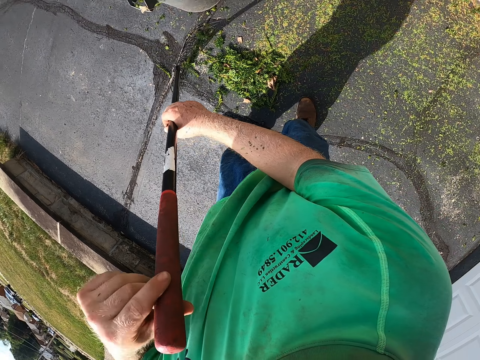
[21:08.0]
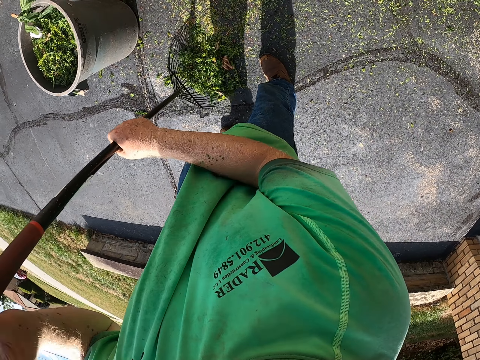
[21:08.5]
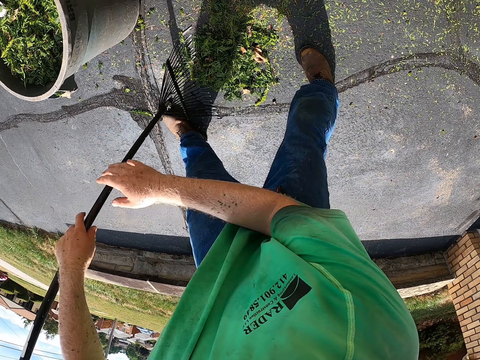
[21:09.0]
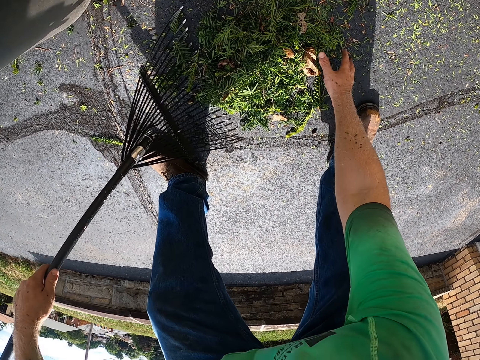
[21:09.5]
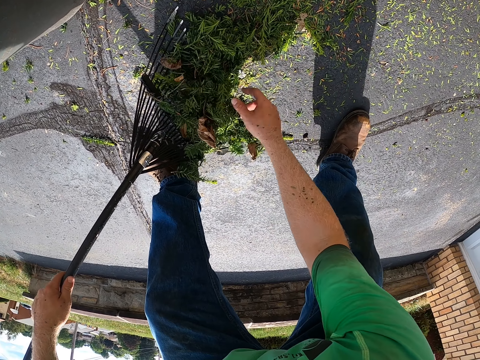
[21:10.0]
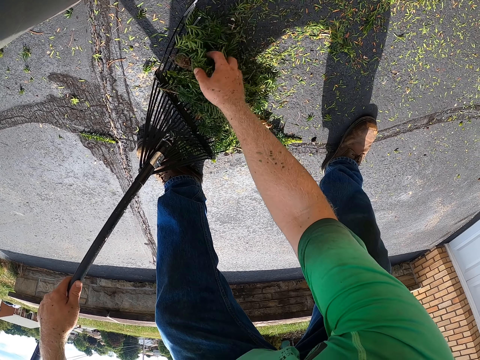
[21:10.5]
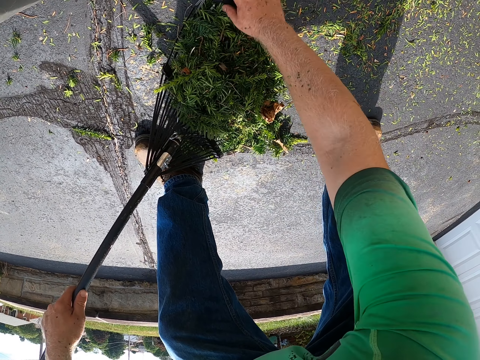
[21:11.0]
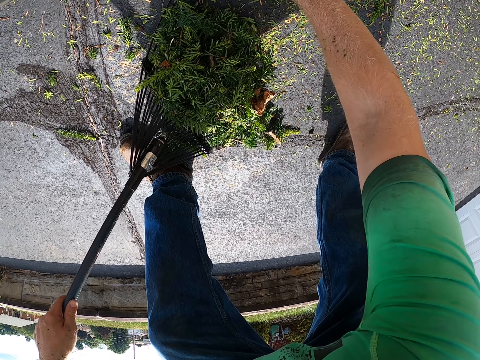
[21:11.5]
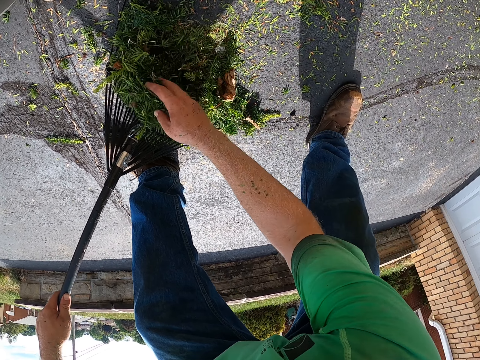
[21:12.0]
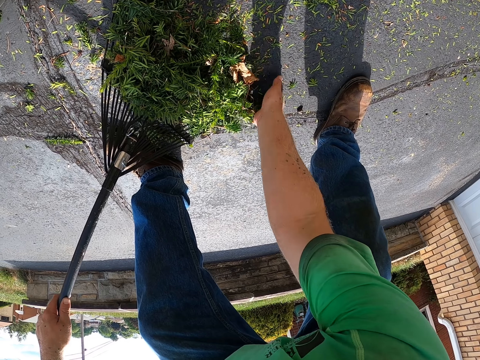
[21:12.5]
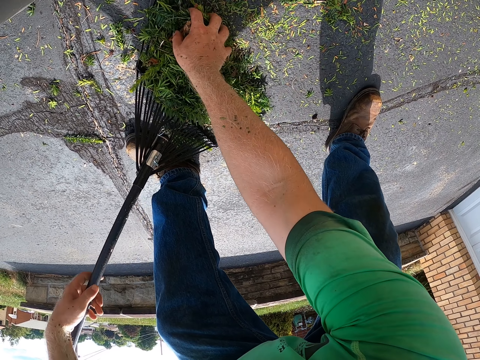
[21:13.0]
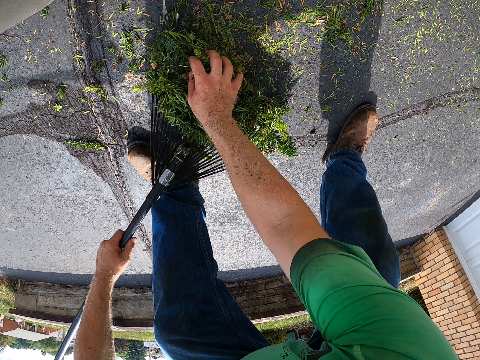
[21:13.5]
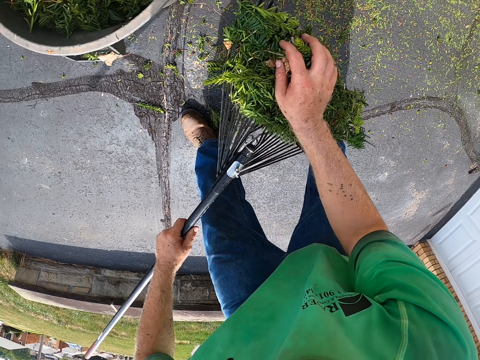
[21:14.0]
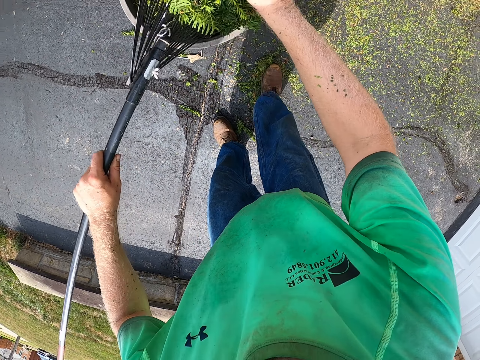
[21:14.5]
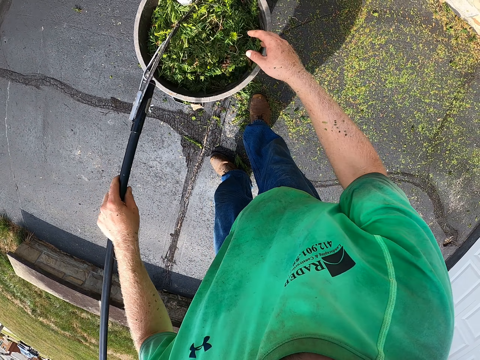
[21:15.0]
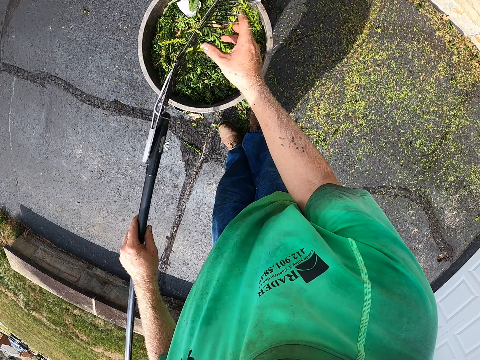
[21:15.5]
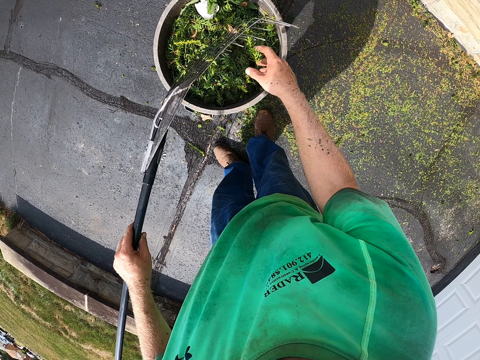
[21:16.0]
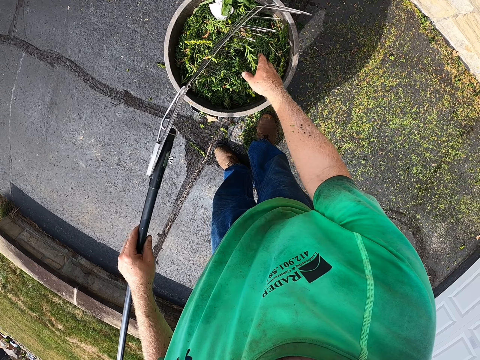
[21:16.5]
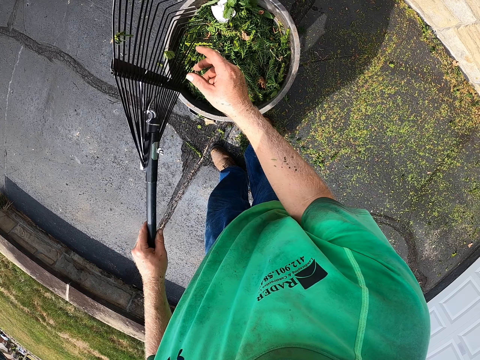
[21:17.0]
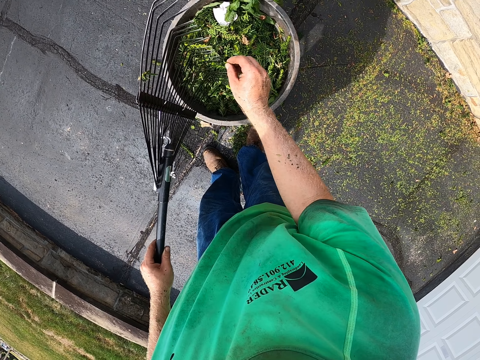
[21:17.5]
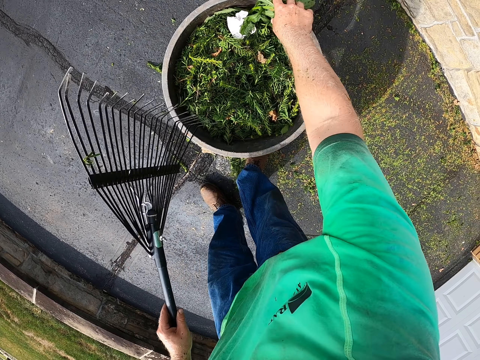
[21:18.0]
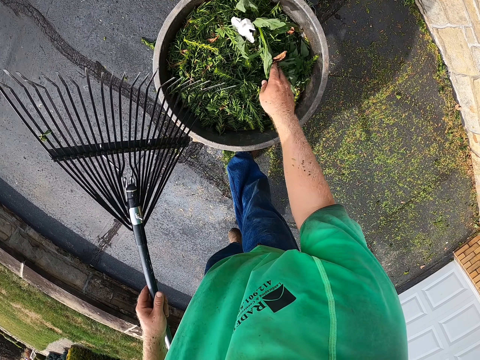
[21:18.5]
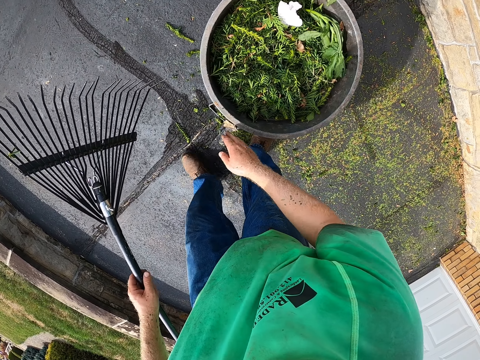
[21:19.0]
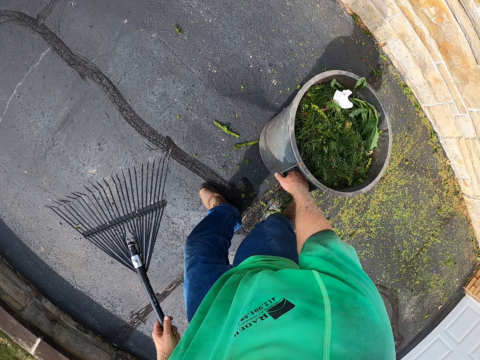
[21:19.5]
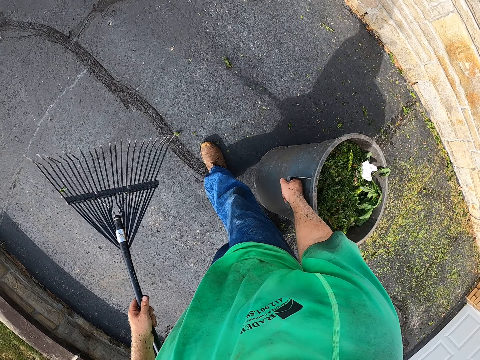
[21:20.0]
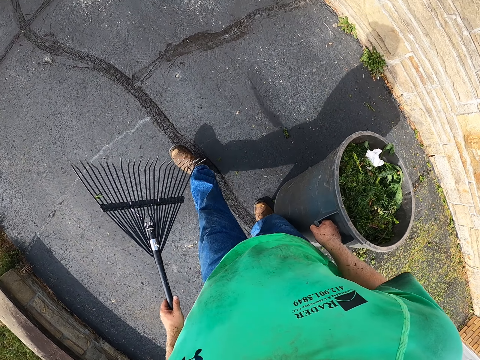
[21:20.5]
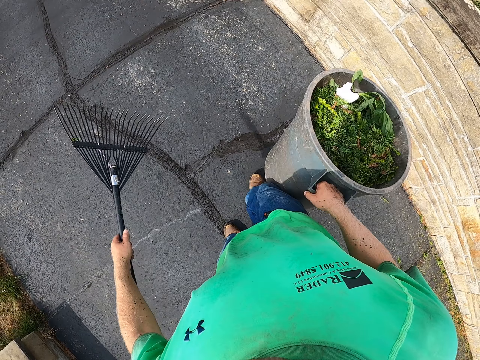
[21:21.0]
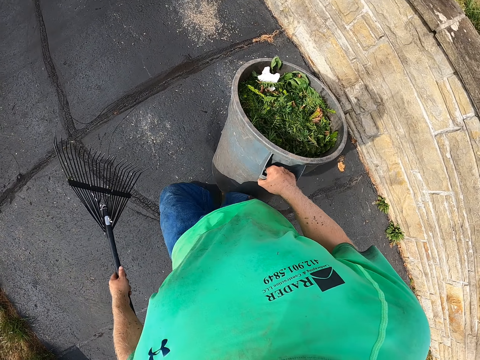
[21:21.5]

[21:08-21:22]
The camera wearer packs the grass from the ground with his right hand and the rake in his left hand. He pours the grass in the bucket with the rake in his left hand. He picks up the bucket from the ground with his right hand.

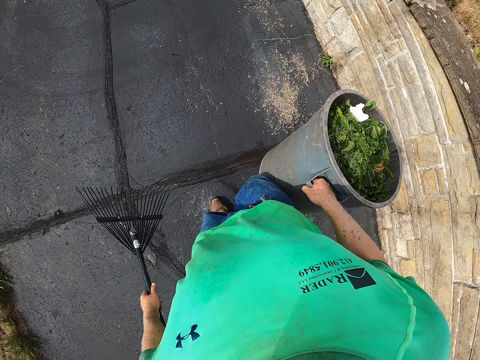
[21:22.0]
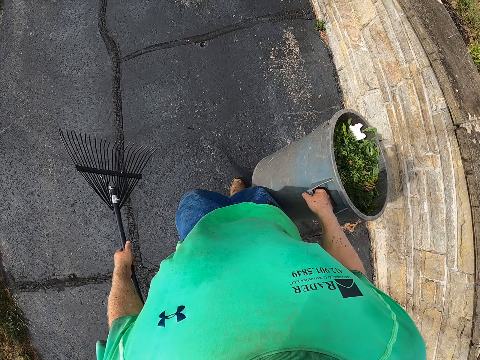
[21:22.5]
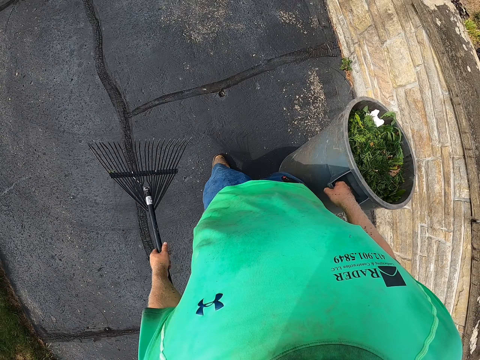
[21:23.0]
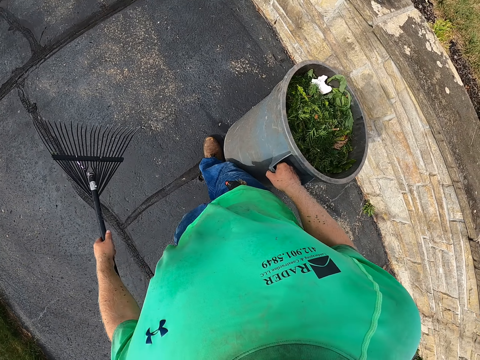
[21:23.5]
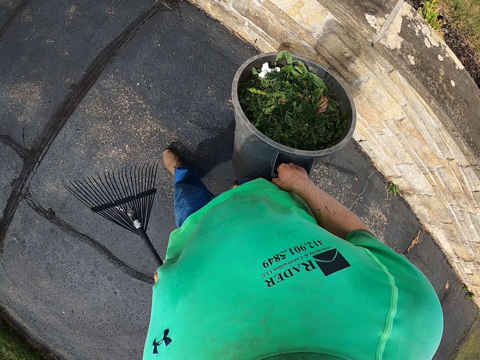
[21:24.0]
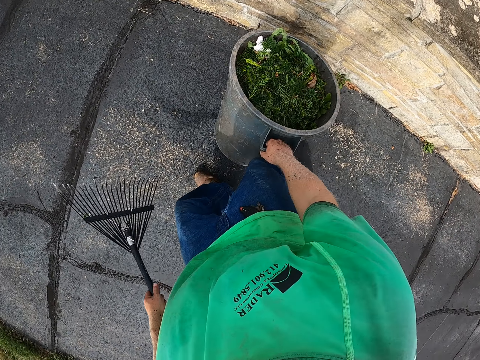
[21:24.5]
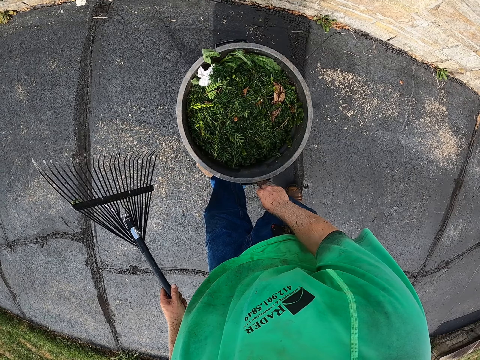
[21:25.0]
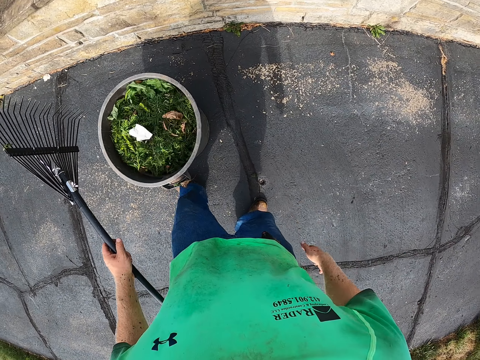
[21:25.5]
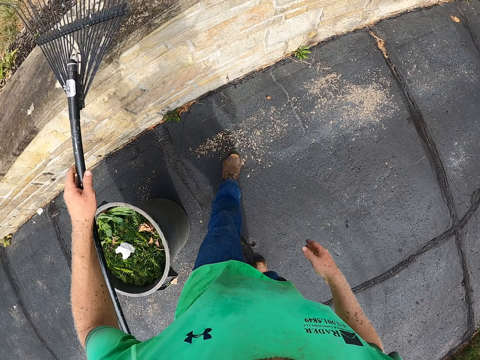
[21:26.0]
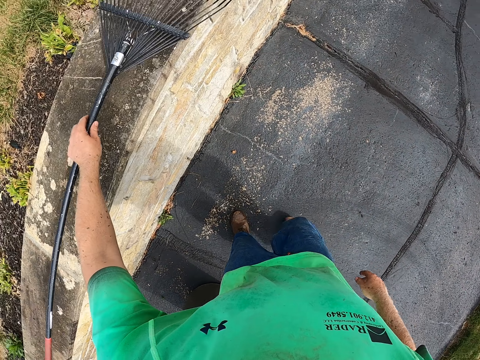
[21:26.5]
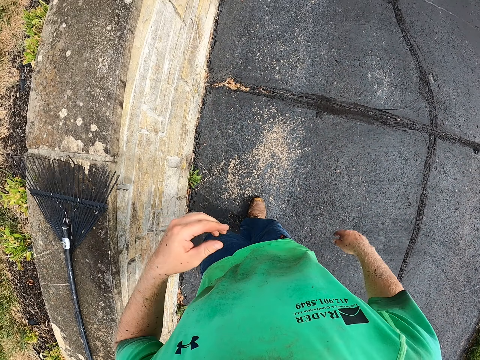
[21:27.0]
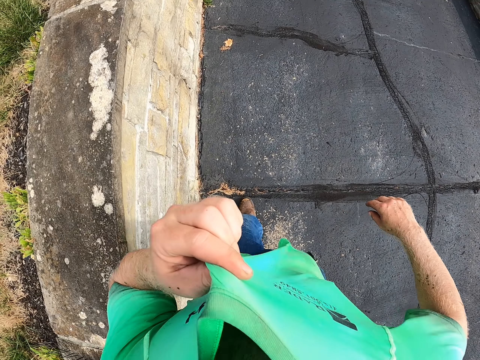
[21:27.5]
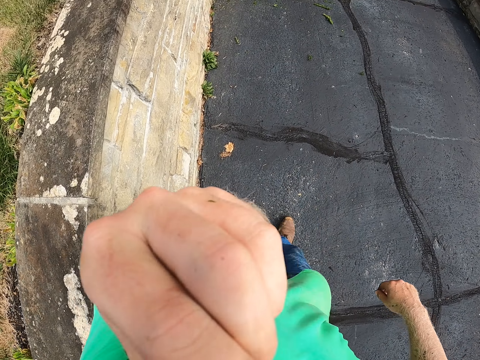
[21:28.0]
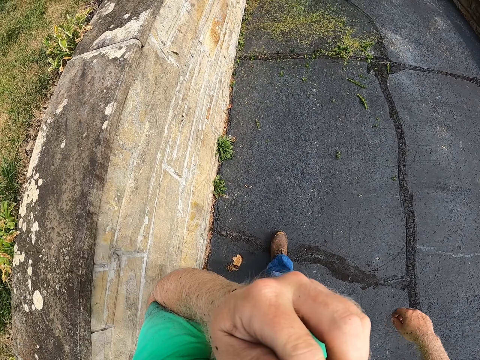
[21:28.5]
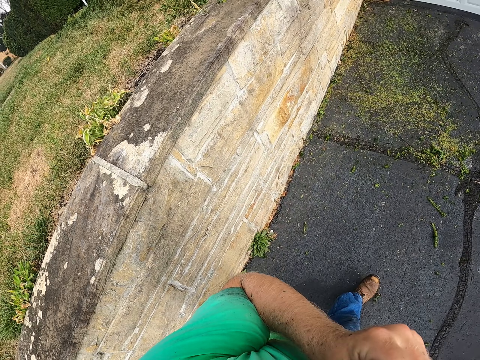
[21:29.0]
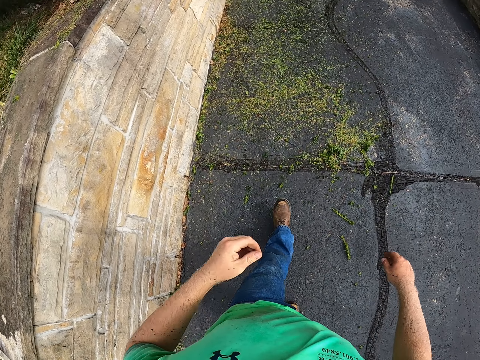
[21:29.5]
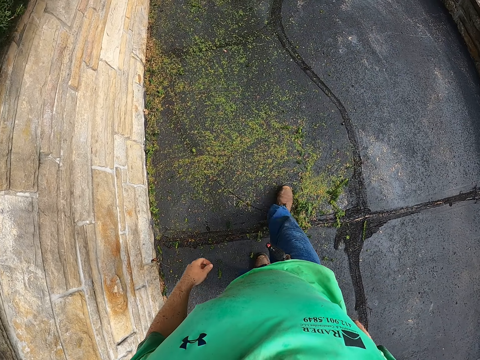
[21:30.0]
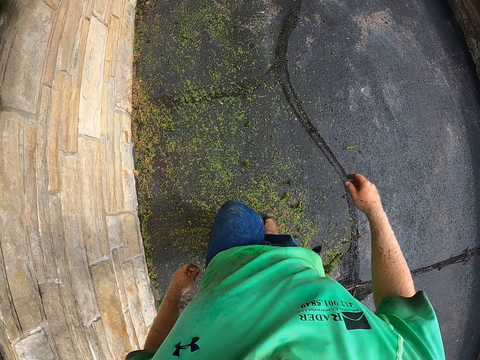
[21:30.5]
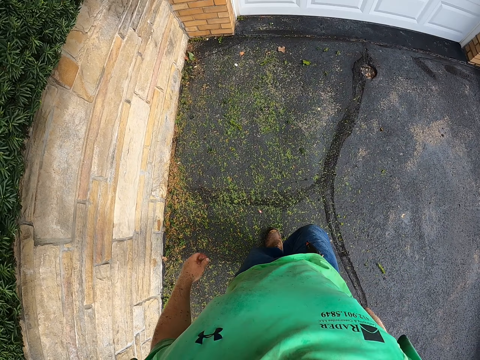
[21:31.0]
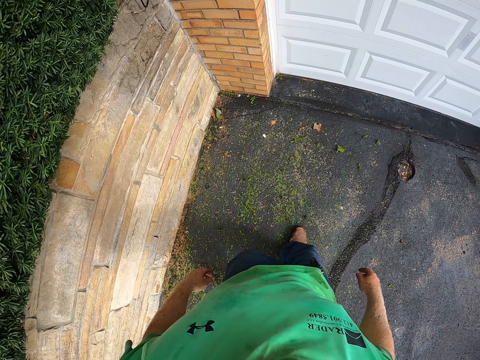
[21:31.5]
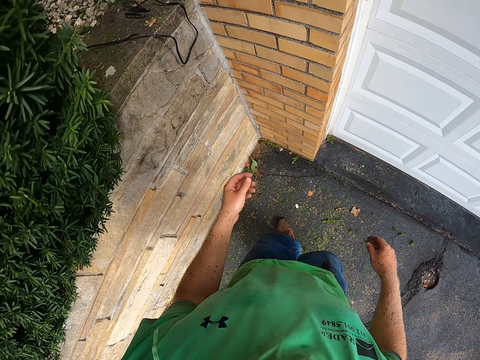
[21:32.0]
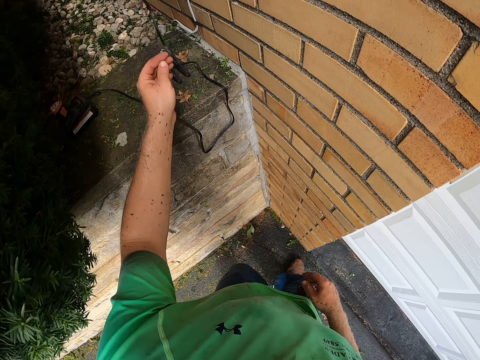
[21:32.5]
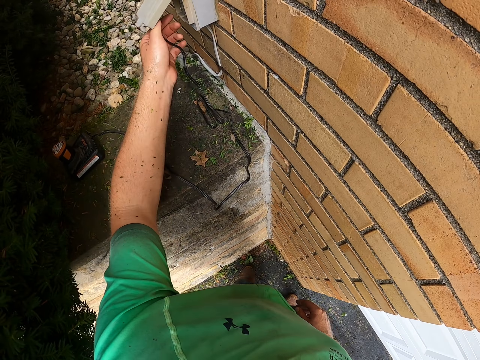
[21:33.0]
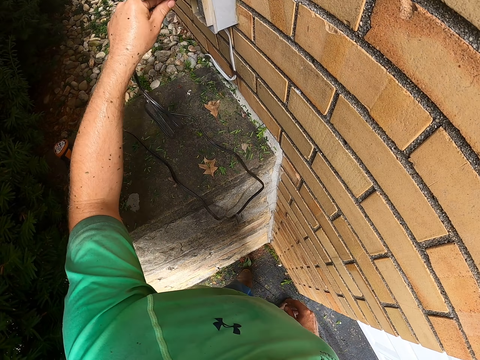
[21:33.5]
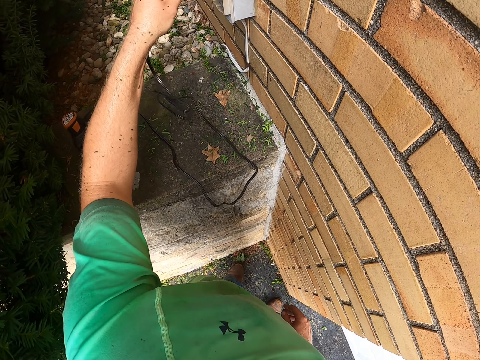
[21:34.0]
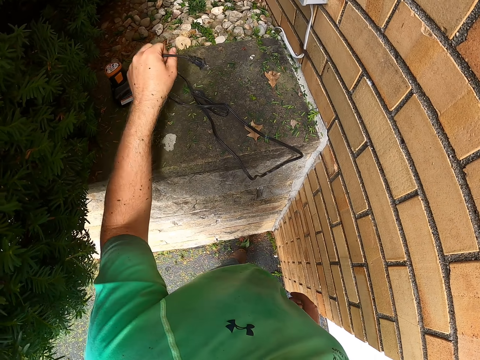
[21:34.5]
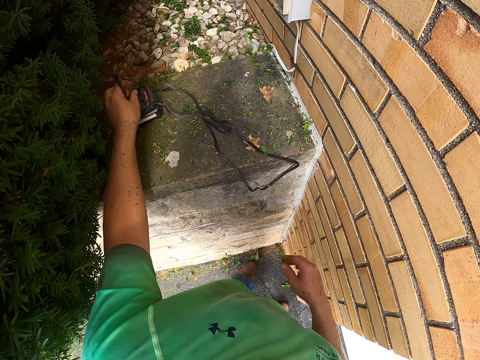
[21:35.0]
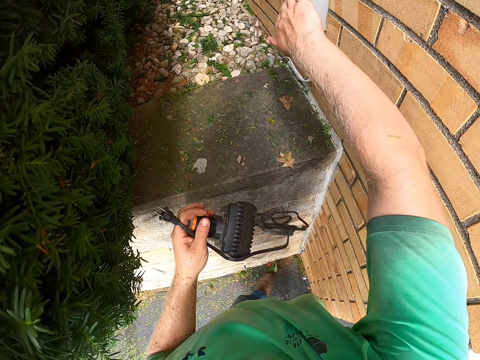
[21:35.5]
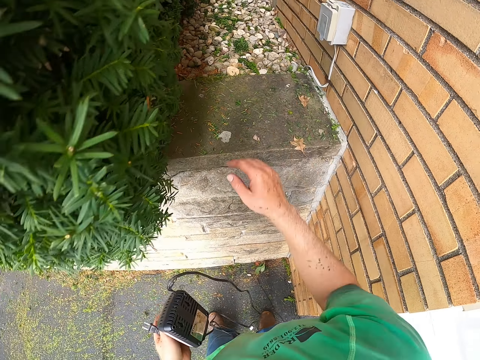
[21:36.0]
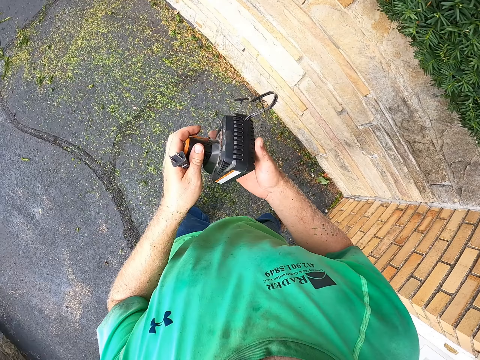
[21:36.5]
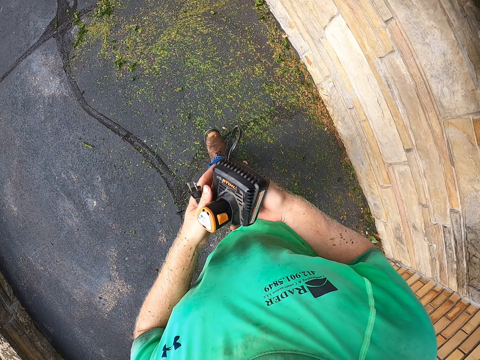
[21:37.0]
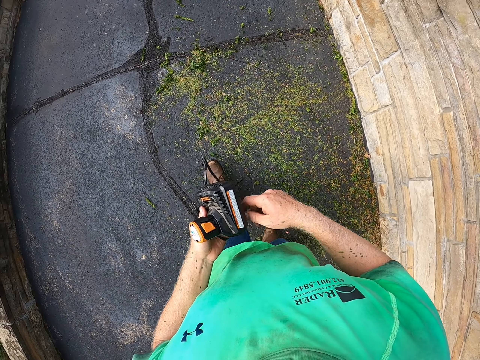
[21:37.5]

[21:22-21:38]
The camera wearer walks on the pathway. He drops the bucket in his right hand on the ground. He drops the rake in his left hand on the slab. He cleans his face with his cloth in his left hand. He unplugs the garden pruner battery from a socket on the wall with his left hand. He picks up the power tool battery from the slab with his left hand. He locks the socket box with his right hand.
